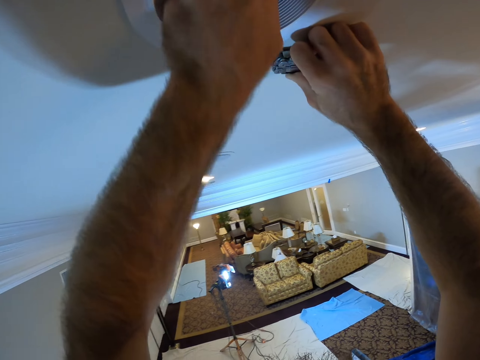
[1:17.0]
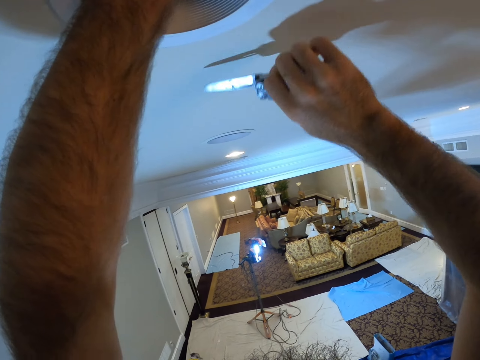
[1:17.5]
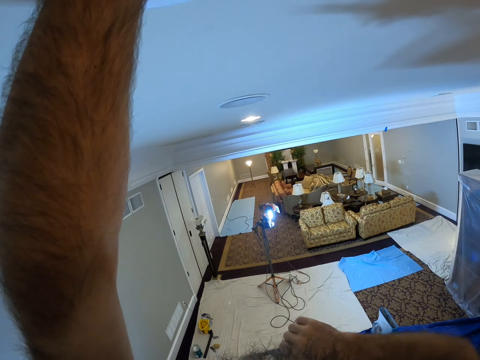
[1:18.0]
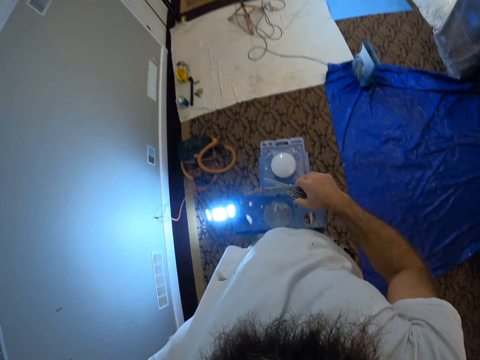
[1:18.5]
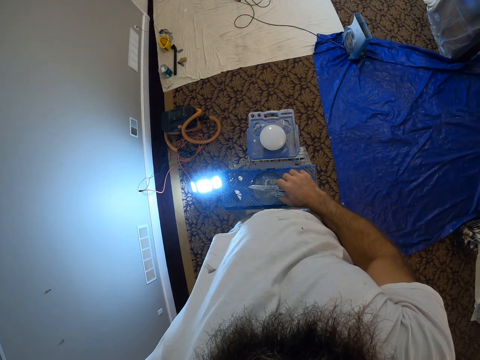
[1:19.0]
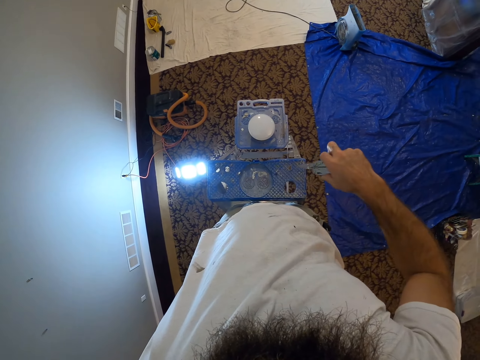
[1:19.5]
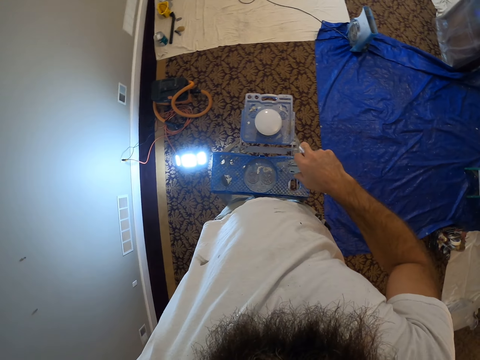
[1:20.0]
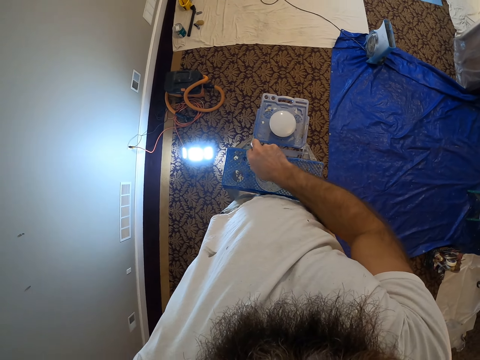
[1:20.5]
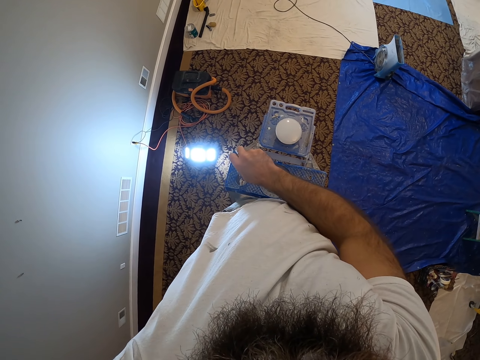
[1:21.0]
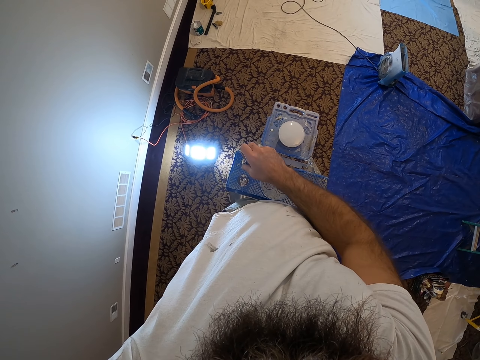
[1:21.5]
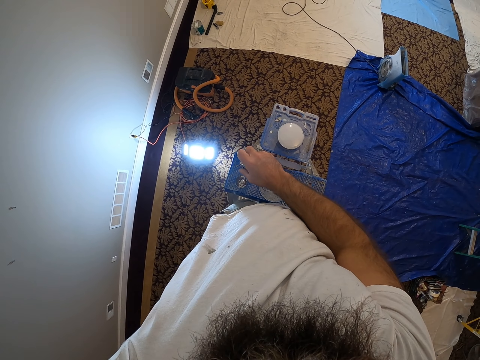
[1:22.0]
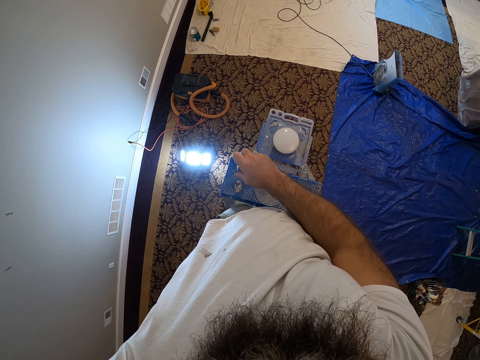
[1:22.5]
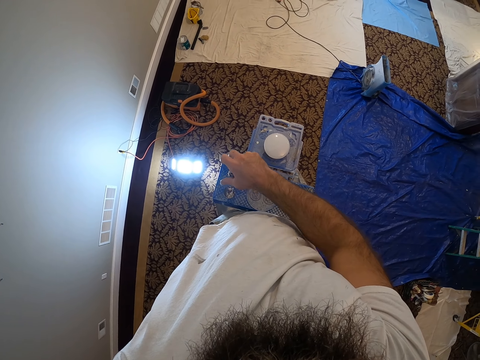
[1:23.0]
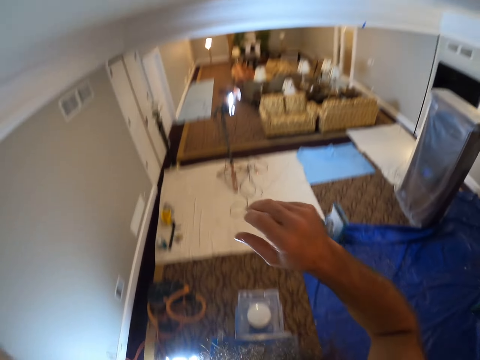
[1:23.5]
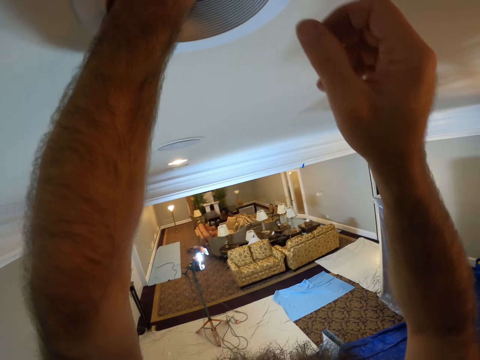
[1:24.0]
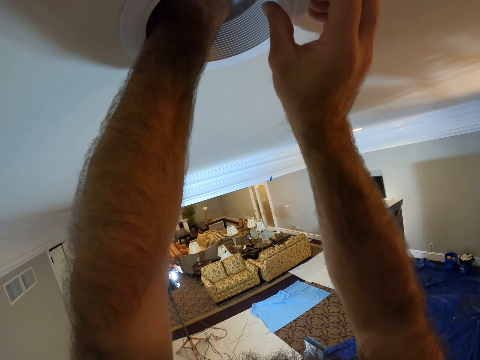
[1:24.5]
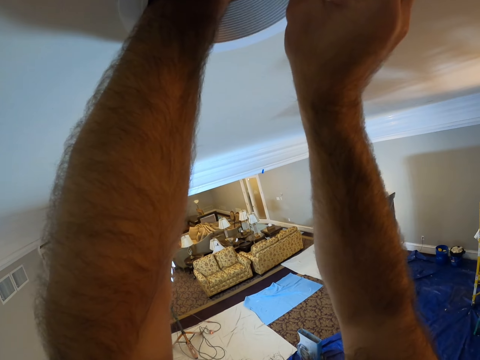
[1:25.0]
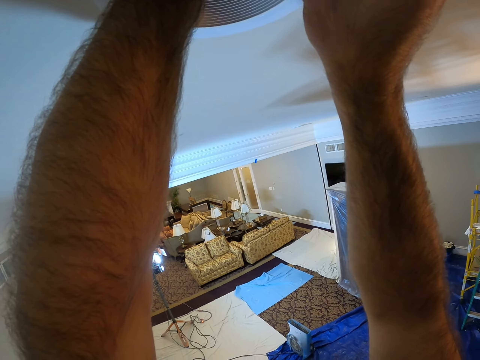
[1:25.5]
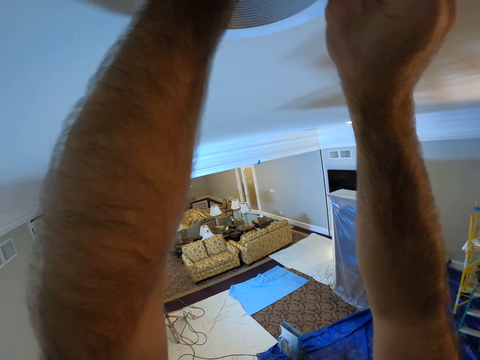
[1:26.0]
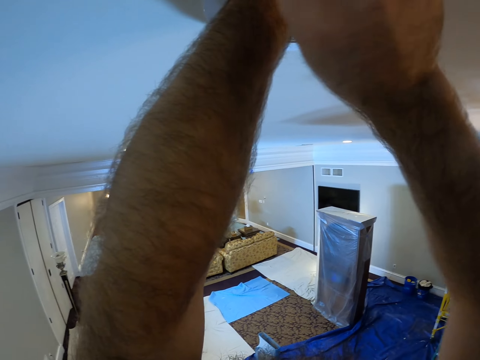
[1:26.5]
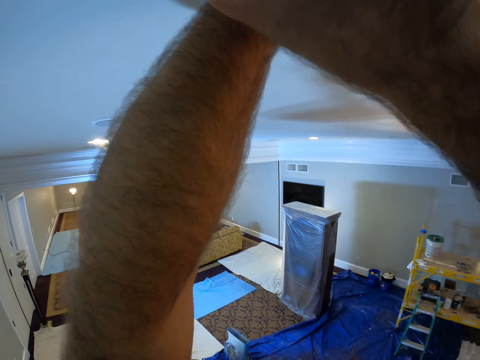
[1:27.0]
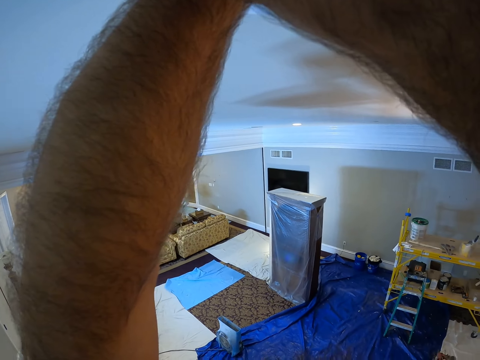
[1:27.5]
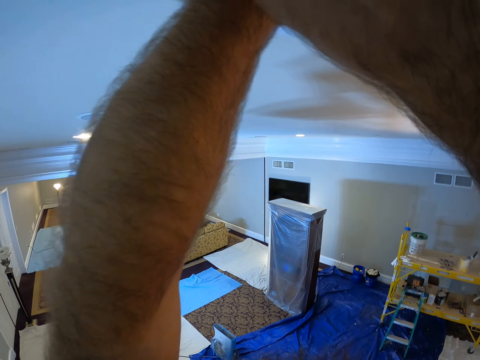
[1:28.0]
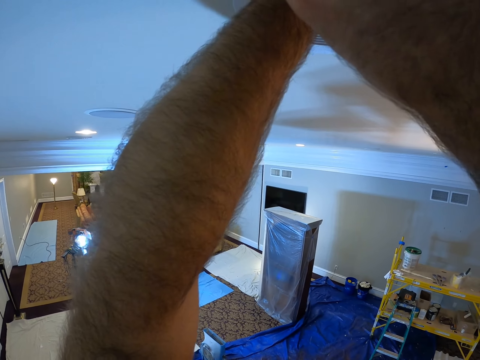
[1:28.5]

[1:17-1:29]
The camera wearer holds the lamp holder with his left hand. He drops the knife on the ladder with his right hand. He removes the lamp holder from the ceiling with both hands. He fixes electricity.

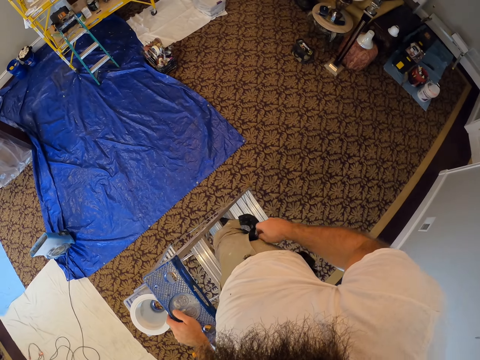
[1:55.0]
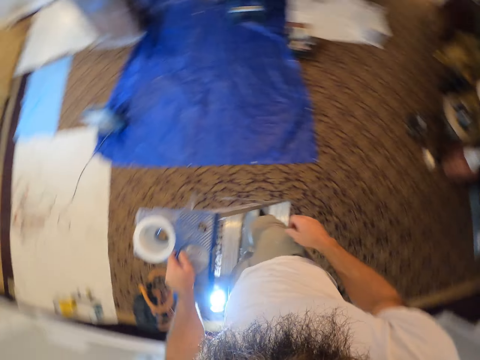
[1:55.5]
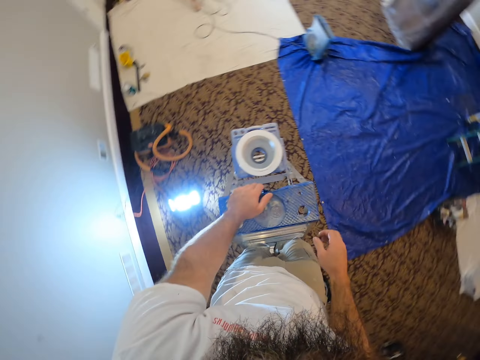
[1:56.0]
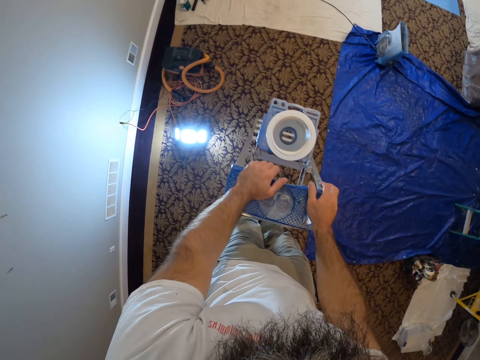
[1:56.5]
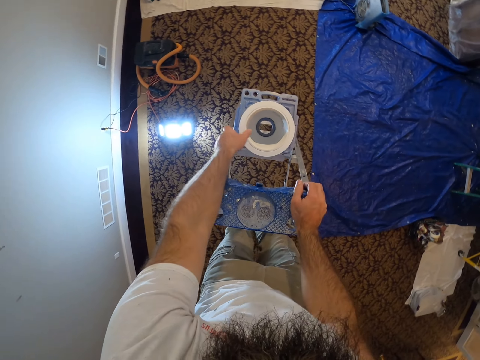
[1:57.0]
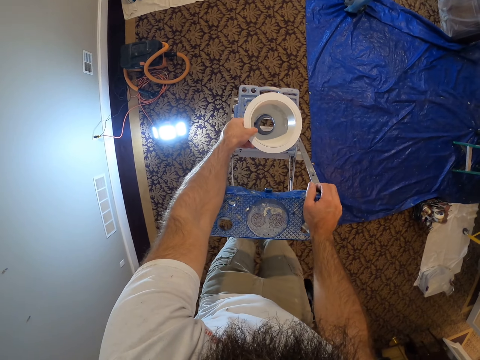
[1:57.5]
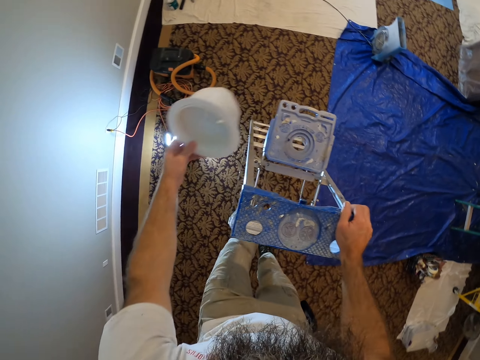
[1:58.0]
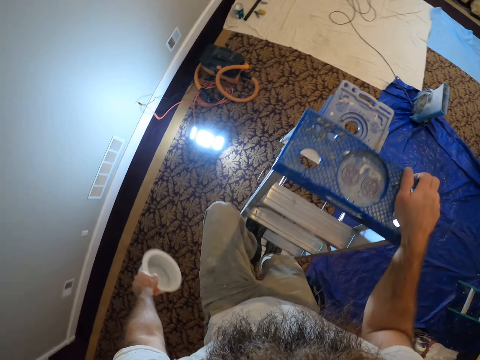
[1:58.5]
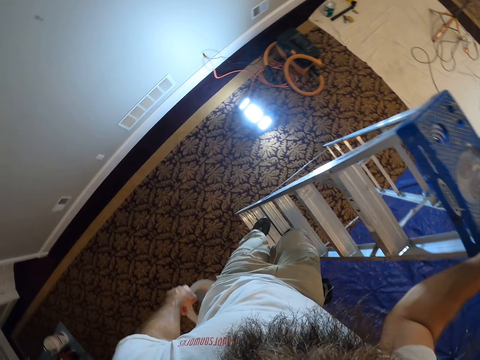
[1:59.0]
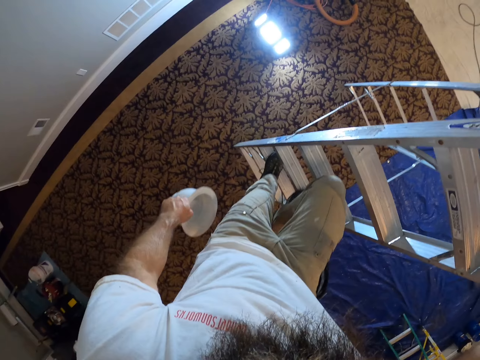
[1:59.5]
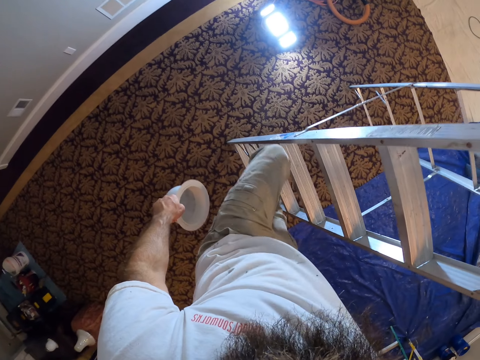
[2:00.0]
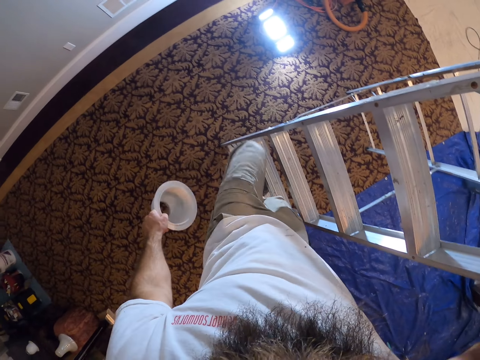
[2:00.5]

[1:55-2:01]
The camera wearer holds the ladder with both hands. He picks up the lamp holder from the ladder with his left hand. He climbs down the ladder.

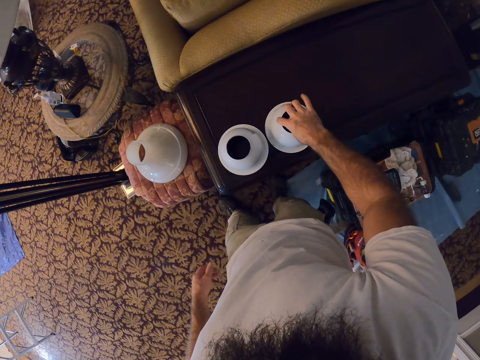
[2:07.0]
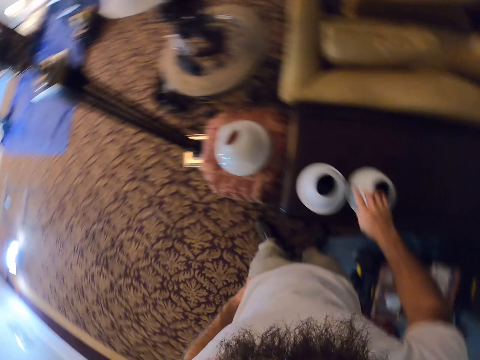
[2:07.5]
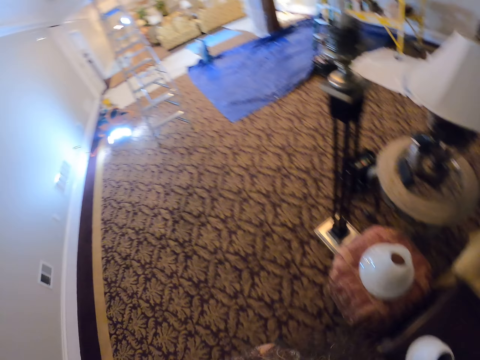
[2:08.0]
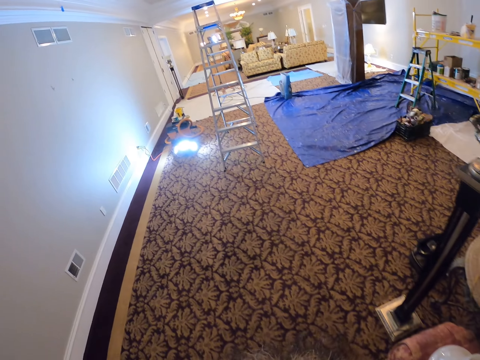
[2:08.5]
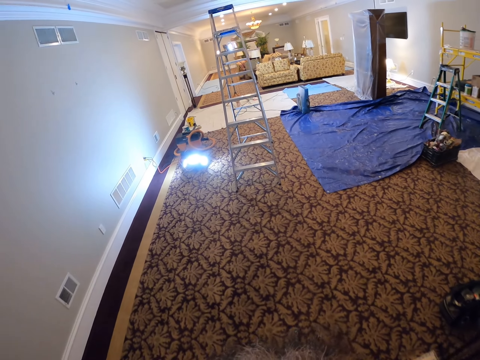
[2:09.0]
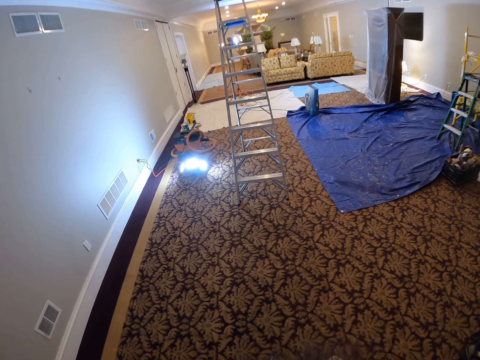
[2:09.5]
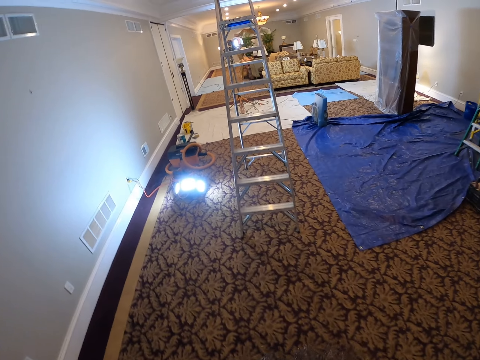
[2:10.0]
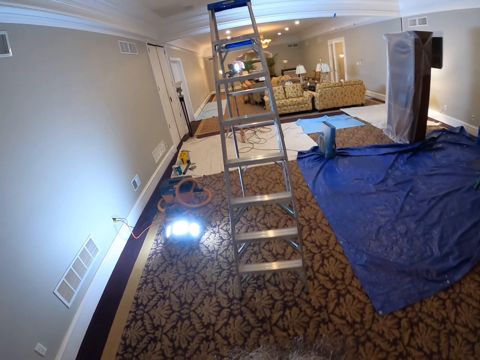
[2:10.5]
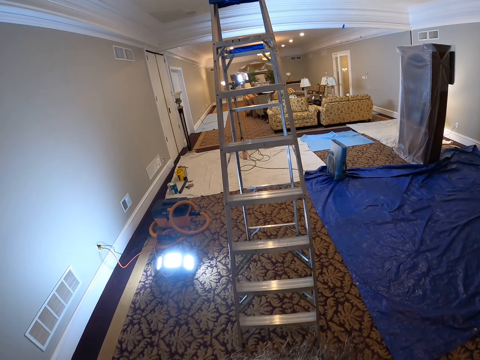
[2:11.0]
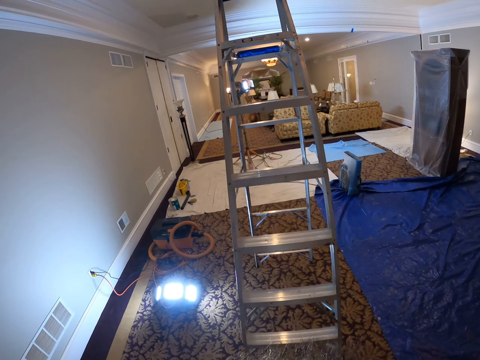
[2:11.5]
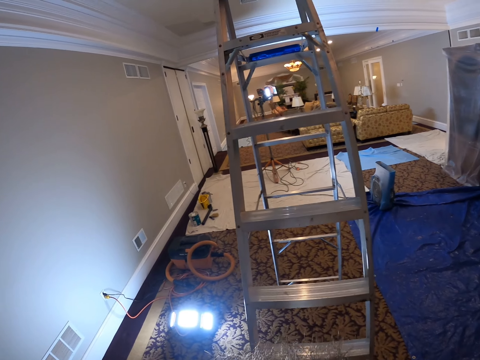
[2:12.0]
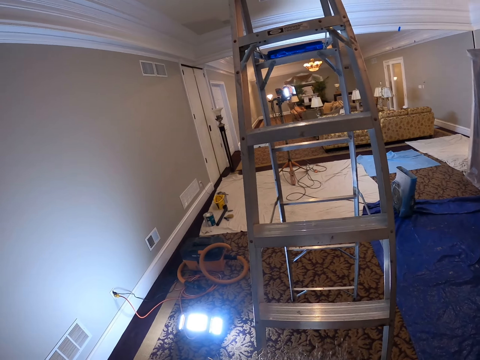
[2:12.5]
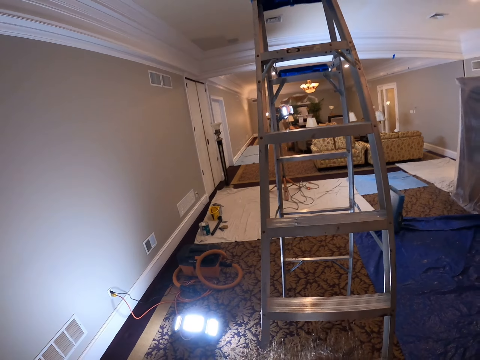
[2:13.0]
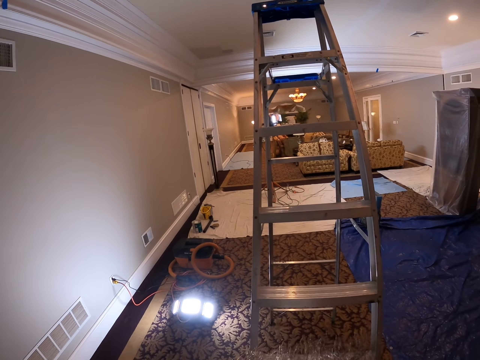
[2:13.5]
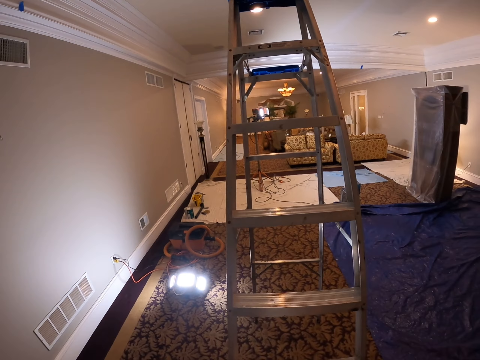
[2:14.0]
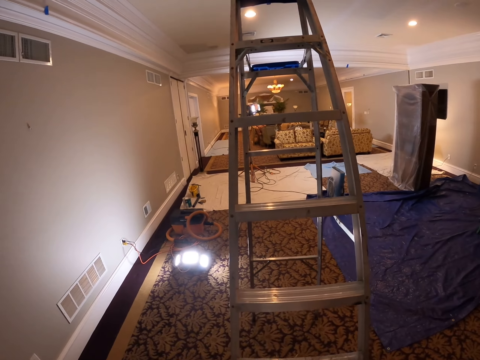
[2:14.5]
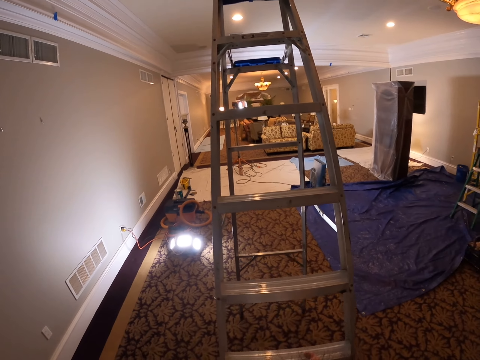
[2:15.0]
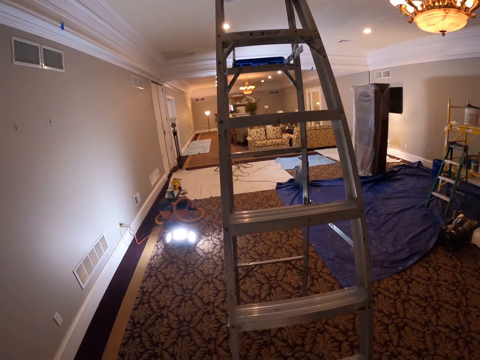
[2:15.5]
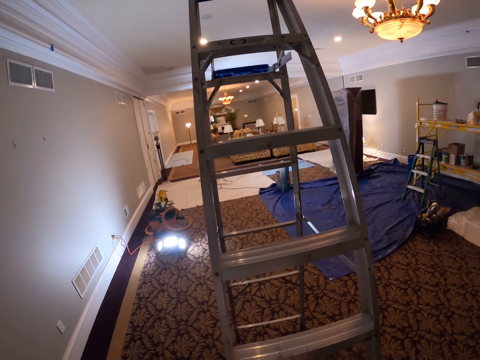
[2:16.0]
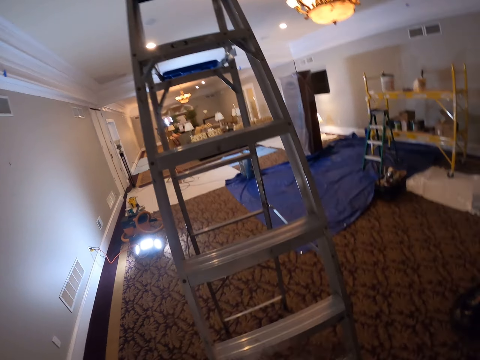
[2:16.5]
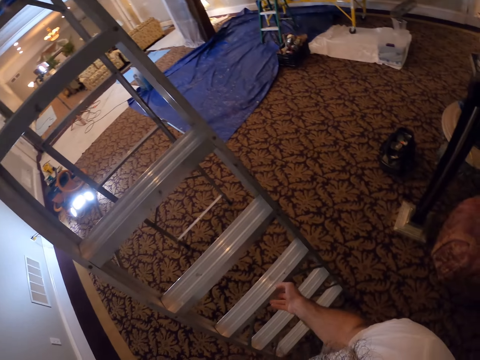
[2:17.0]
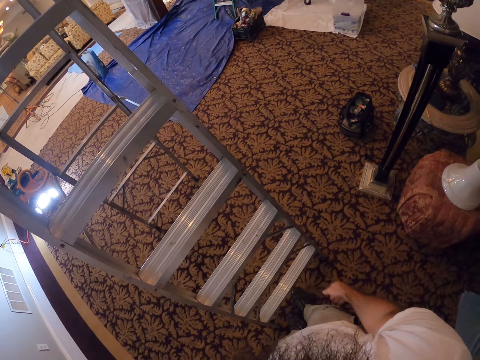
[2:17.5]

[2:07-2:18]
The camera wearer looks around the house. They walk. They drag the ladder on the floor with both hands.
